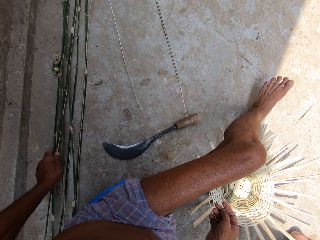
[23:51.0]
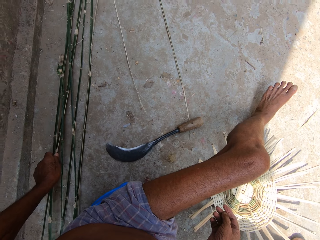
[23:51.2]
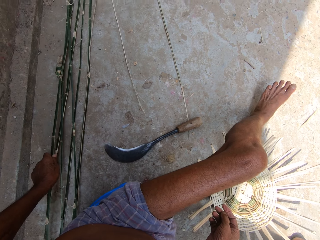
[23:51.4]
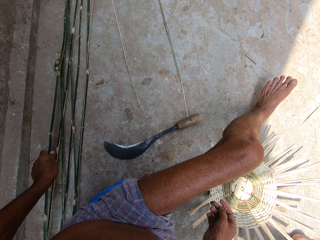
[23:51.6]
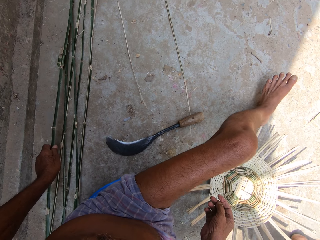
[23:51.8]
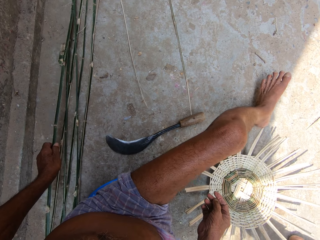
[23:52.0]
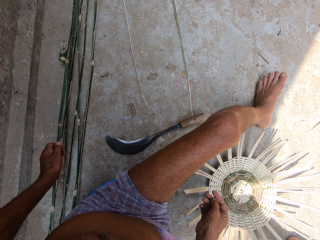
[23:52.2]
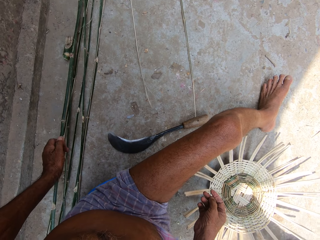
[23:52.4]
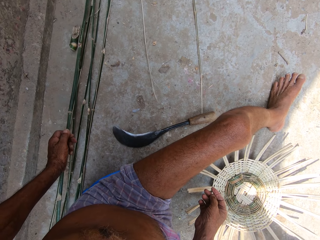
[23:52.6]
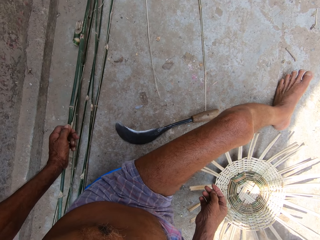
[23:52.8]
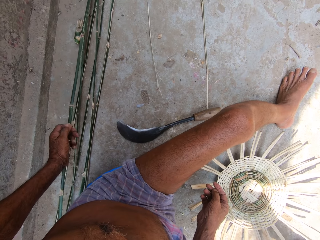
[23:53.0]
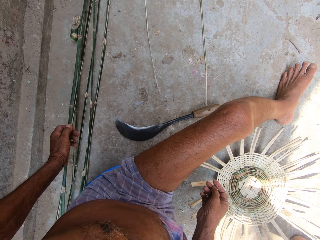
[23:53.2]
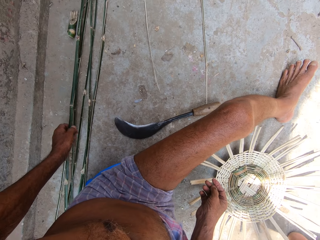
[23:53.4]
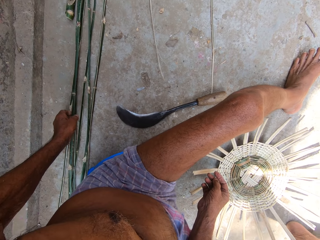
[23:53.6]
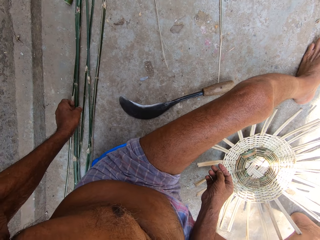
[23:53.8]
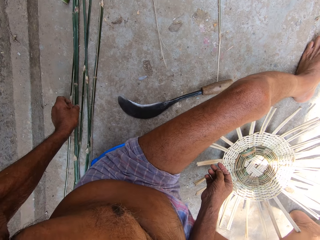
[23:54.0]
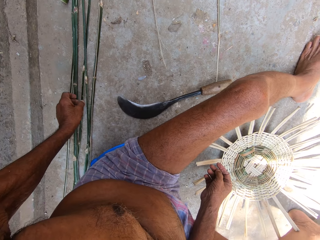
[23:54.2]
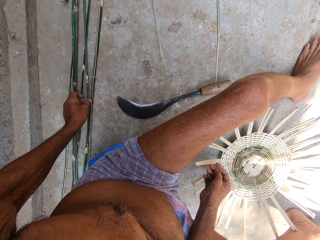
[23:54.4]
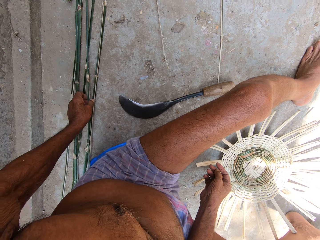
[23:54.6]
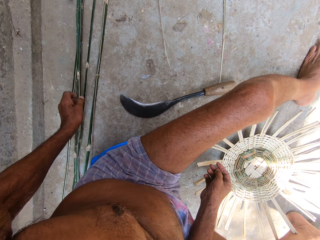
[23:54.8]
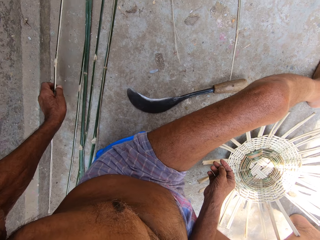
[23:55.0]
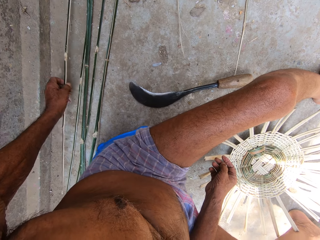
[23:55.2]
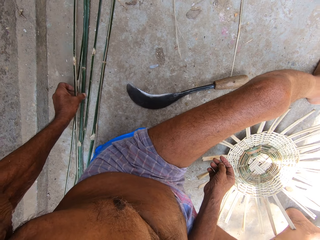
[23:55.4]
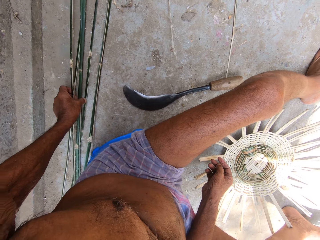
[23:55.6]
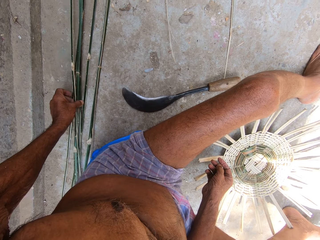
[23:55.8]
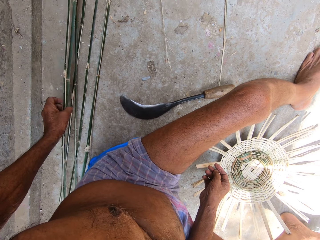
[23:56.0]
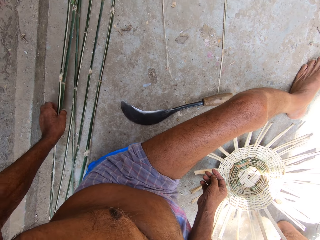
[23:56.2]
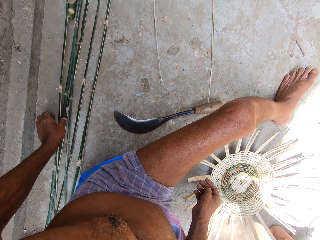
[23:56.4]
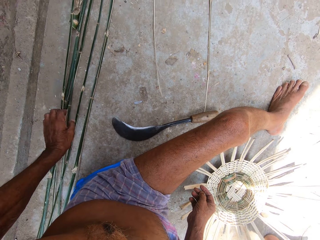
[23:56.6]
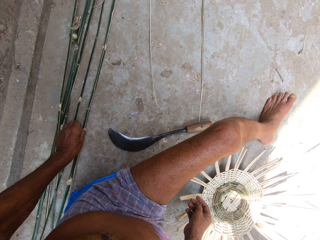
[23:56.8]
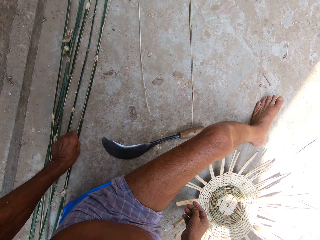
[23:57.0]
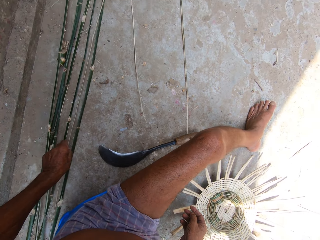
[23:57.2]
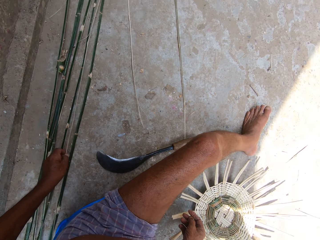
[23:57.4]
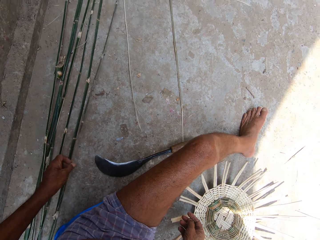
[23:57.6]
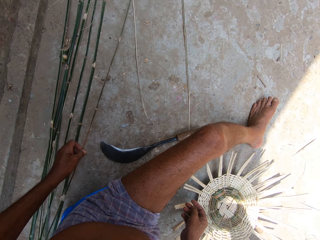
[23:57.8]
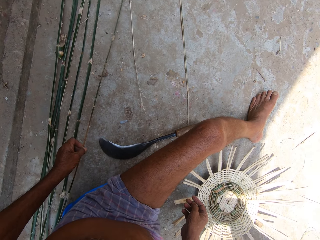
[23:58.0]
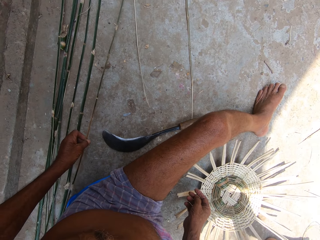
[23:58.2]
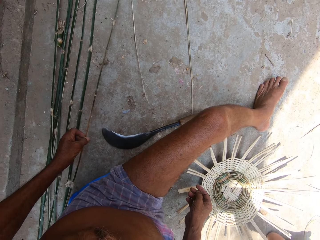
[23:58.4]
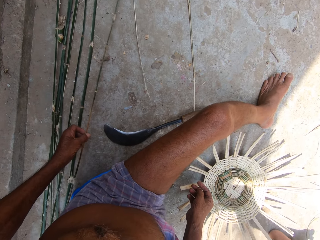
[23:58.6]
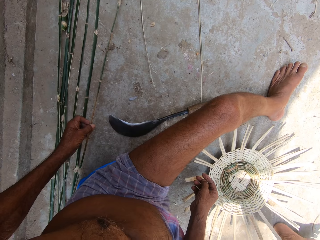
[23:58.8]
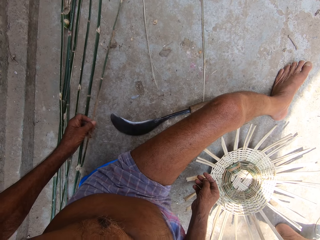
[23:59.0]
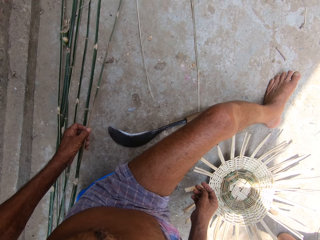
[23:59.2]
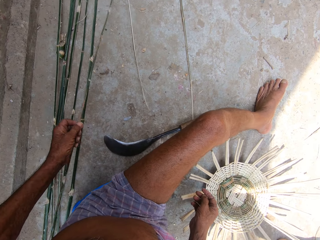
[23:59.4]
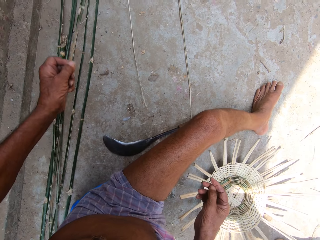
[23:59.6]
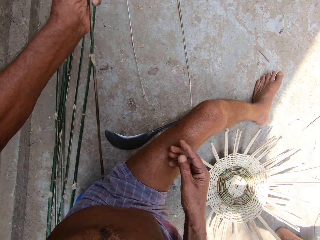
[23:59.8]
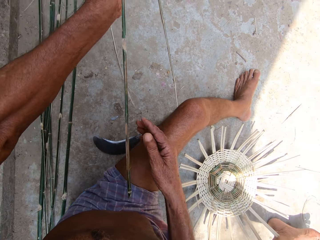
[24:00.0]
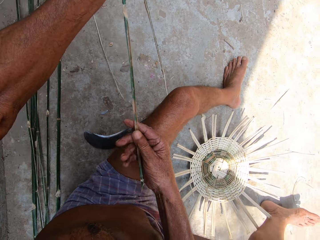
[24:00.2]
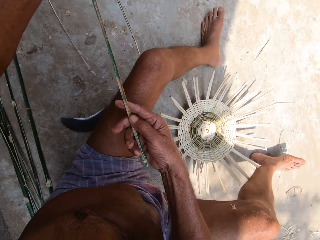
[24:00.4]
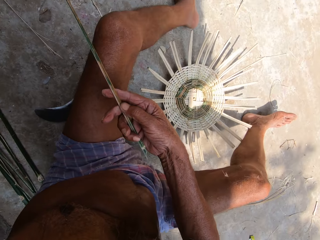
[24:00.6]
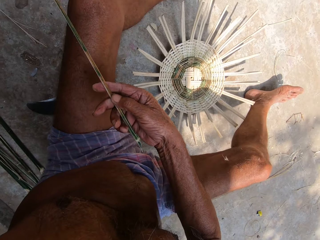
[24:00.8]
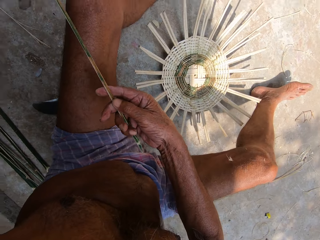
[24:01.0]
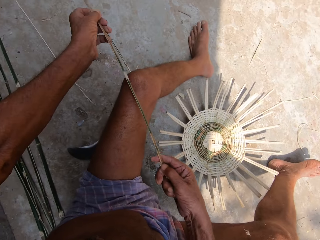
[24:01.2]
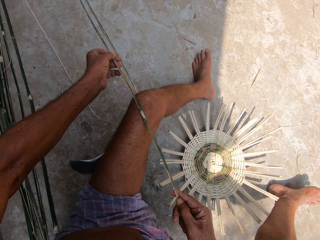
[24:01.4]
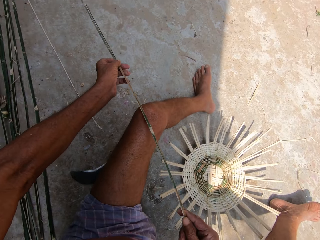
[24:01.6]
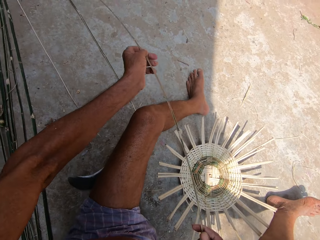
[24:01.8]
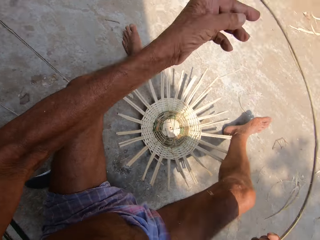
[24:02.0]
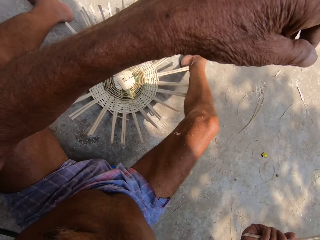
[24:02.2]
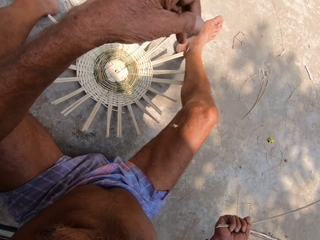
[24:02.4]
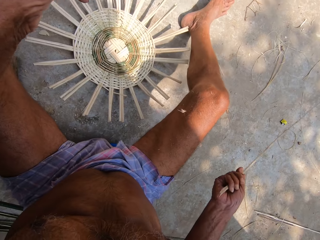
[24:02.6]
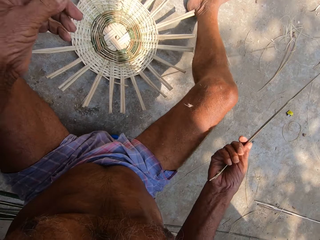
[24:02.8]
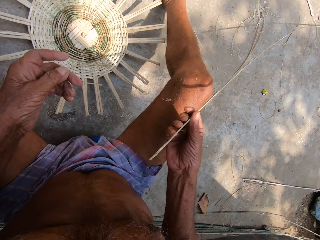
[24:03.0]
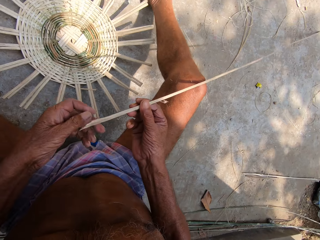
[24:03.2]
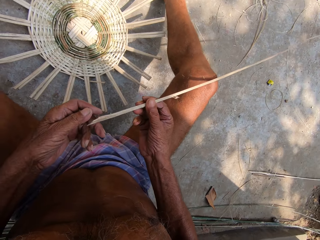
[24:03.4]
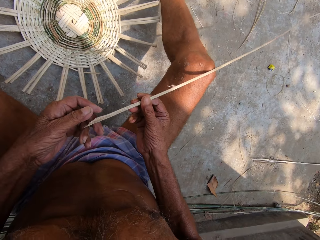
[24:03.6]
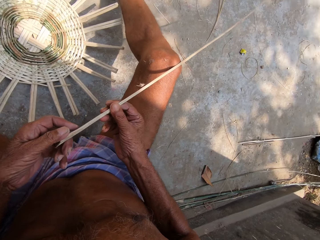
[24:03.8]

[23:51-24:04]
The camera wearer picks up the bamboo peel from the floor with his left hand. He passes the bamboo peel to his right hand with his left hand.

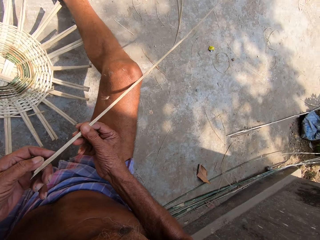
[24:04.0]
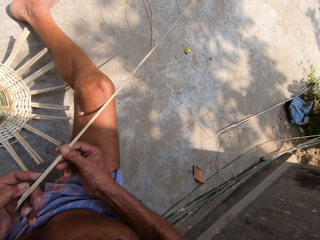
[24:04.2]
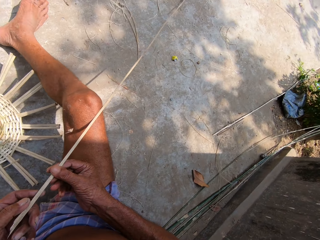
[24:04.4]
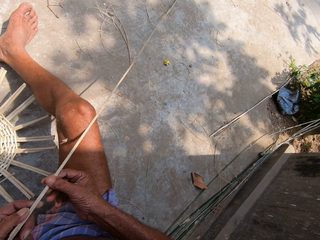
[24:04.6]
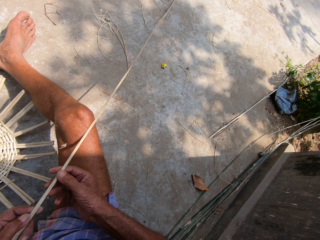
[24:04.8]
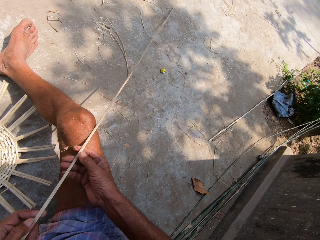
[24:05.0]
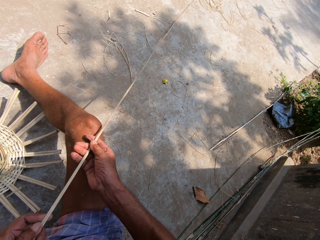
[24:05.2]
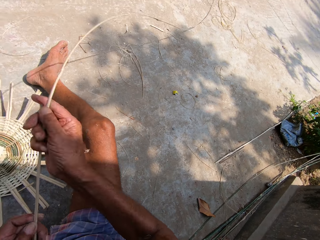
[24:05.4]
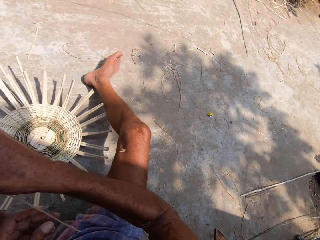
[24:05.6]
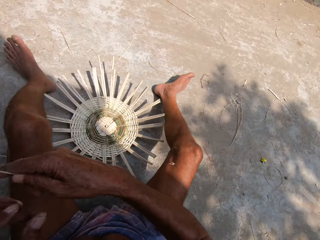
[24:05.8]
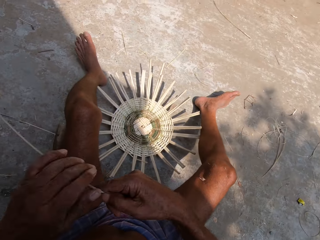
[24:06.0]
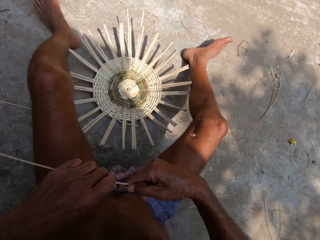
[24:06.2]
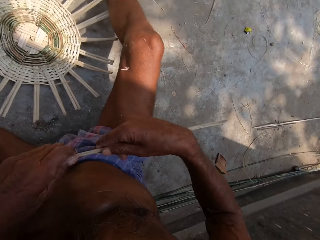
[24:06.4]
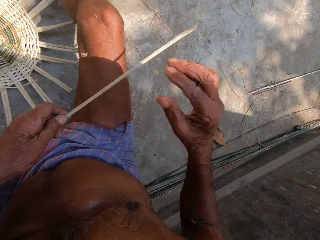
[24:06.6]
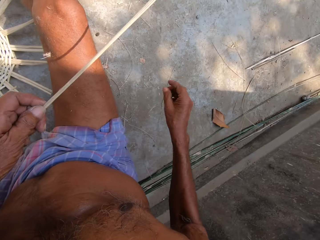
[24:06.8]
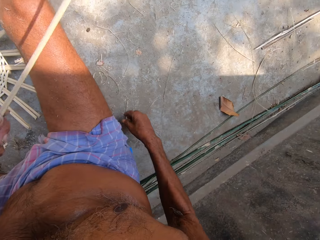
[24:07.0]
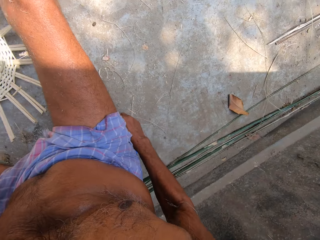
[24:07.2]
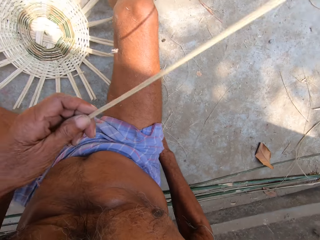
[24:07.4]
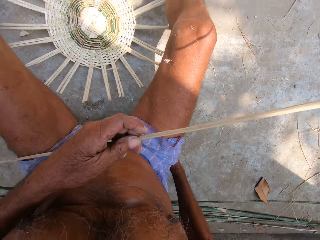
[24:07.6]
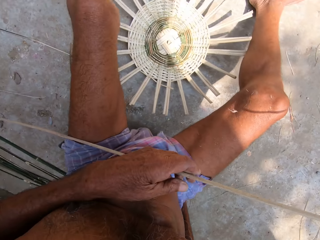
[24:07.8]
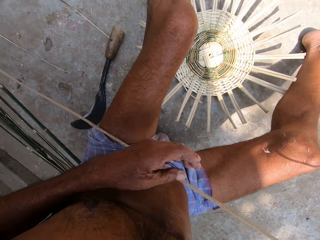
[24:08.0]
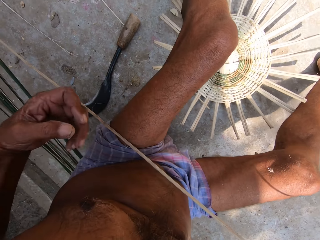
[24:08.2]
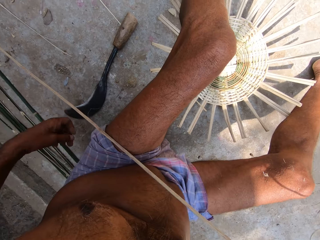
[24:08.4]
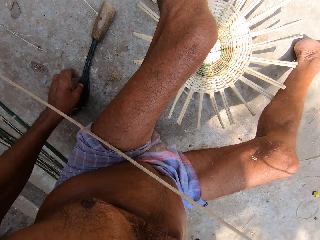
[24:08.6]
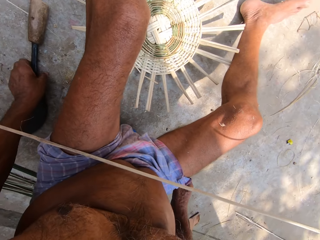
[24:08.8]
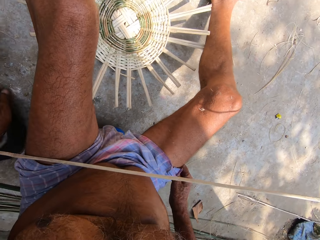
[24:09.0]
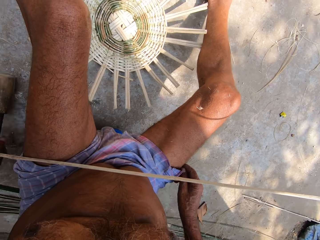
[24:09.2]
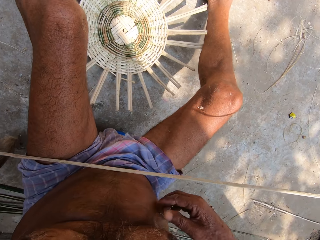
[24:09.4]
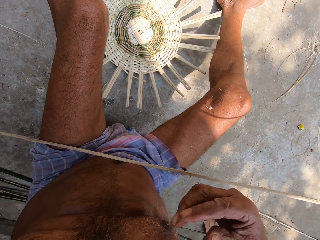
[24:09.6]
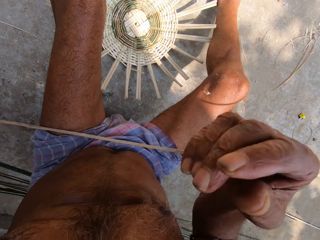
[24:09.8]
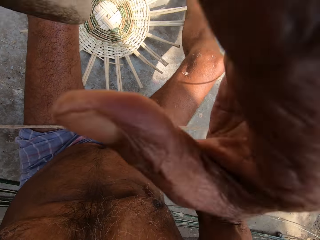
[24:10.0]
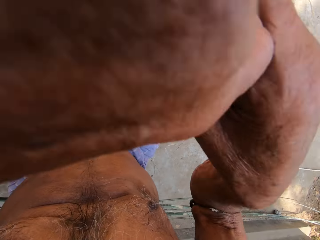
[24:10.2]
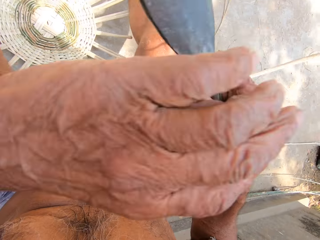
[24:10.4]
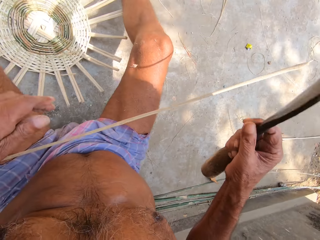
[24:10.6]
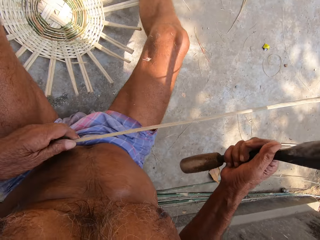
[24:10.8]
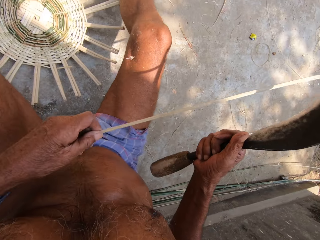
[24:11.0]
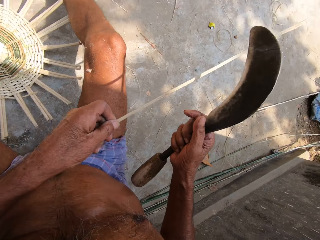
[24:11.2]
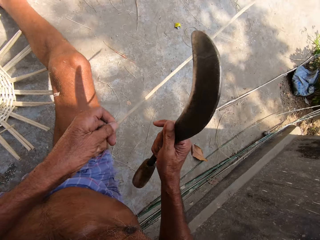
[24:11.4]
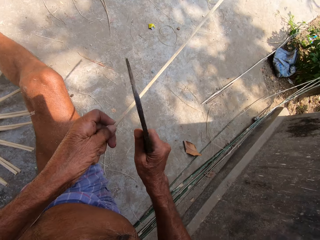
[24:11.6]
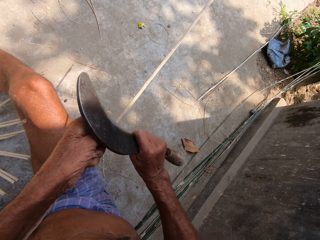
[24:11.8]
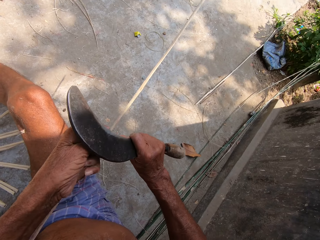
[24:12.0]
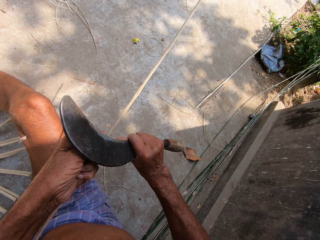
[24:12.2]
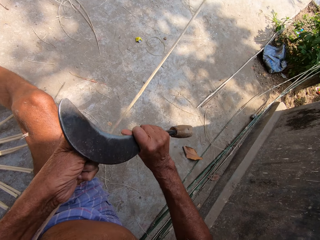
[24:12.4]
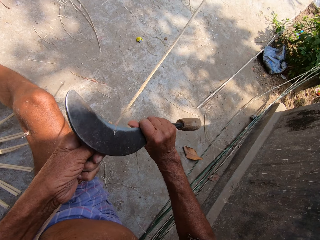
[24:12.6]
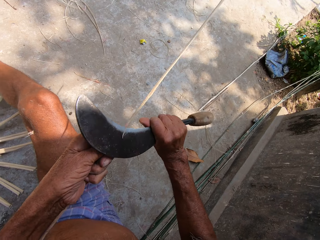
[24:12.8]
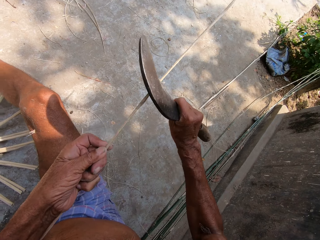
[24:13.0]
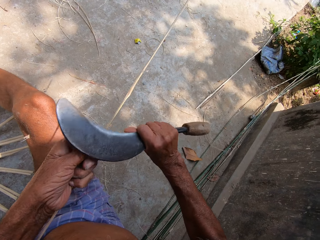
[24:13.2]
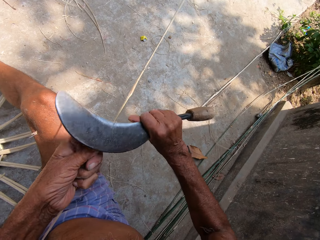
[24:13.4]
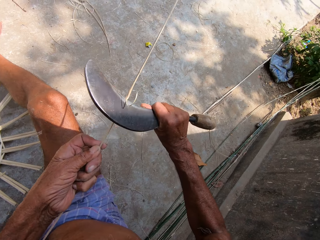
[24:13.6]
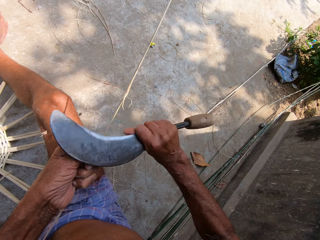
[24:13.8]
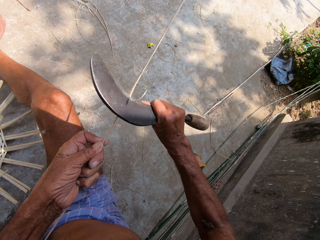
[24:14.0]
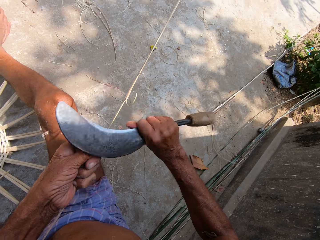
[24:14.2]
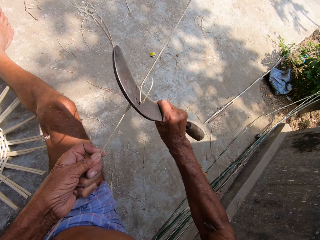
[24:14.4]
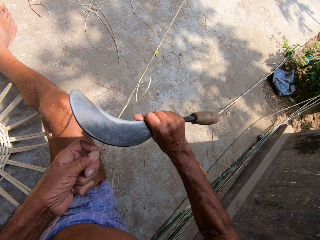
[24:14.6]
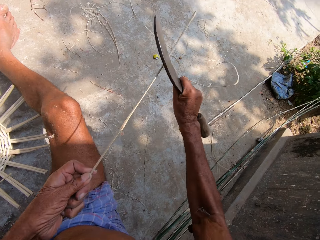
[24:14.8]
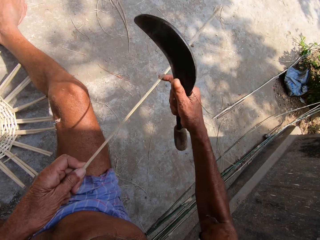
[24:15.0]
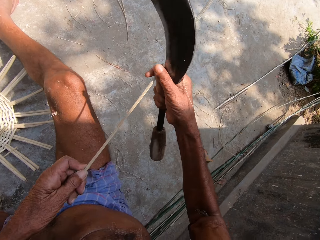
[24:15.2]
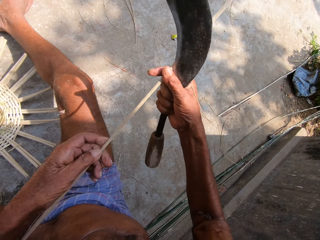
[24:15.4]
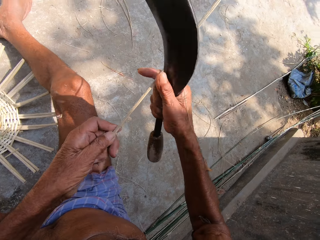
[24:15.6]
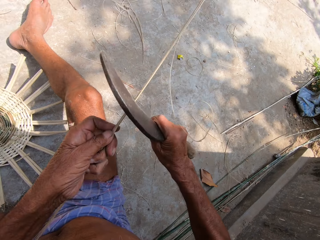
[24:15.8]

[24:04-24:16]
The camera wearer passes the bamboo peel to his left hand with his right hand. He drops the bamboo peel on his lap with his left hand, picks up the hand sickle from the floor with his left hand, and passes the hand sickle to his right hand with his left hand. He picks up the bamboo peel from his lap with his left hand. He scrapes the bamboo peel with the hand sickle in his right hand. He smoothens the grass with a knife.
